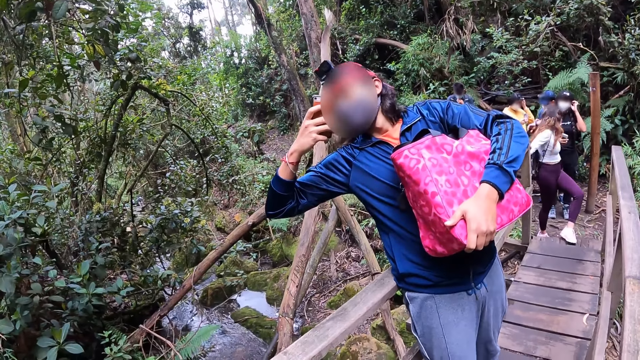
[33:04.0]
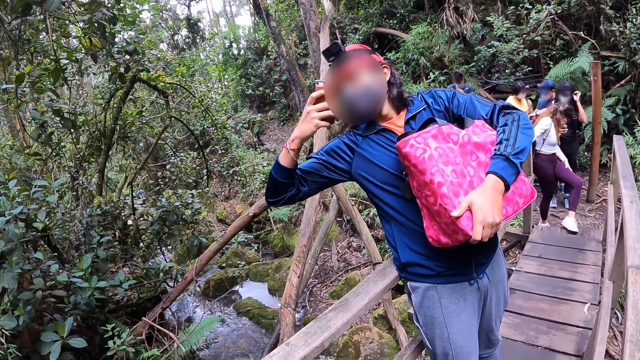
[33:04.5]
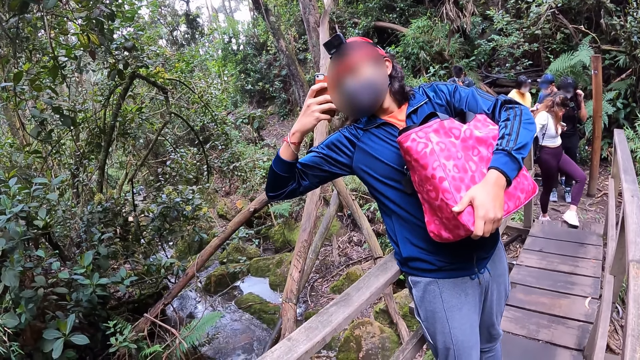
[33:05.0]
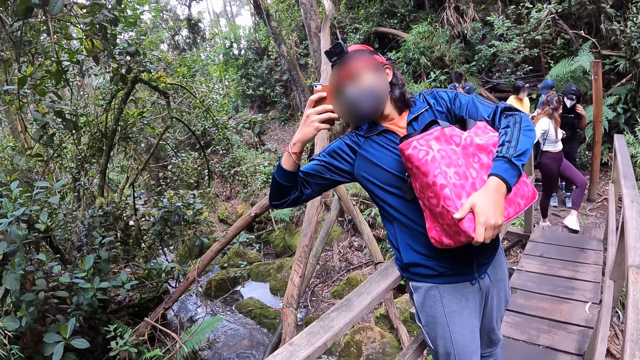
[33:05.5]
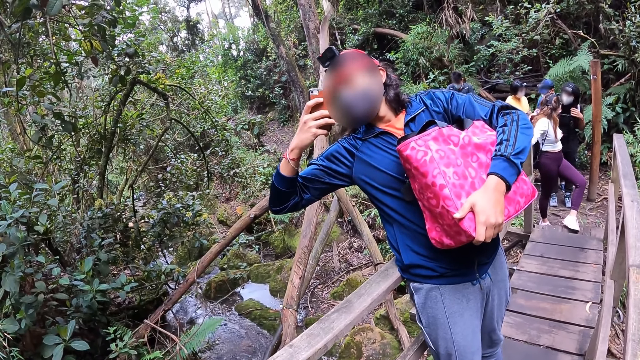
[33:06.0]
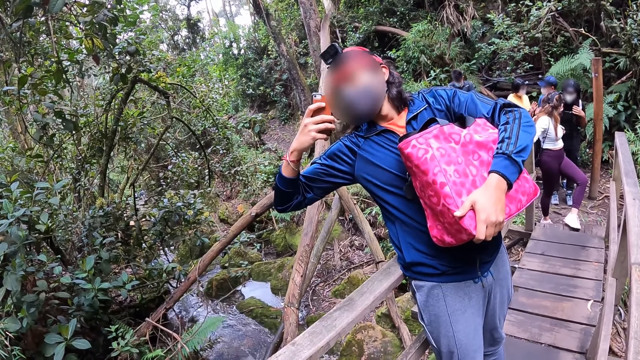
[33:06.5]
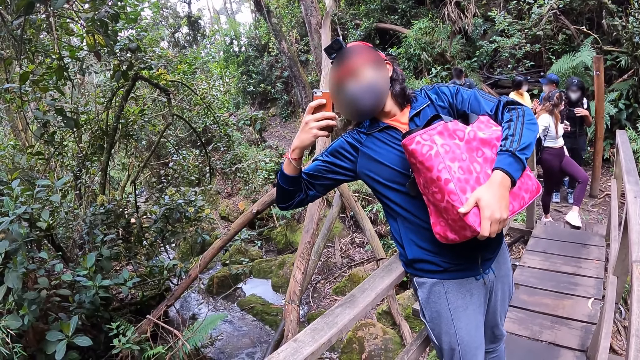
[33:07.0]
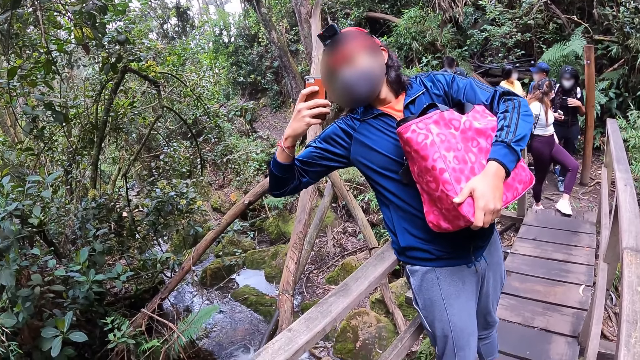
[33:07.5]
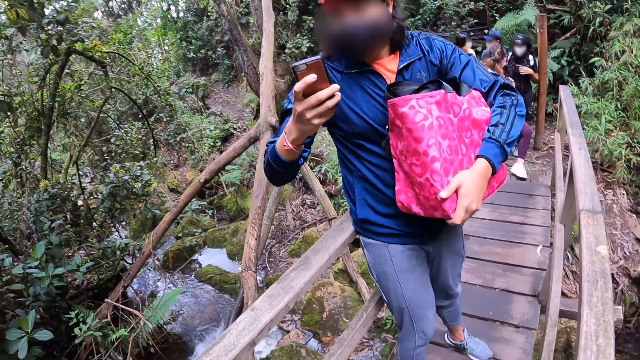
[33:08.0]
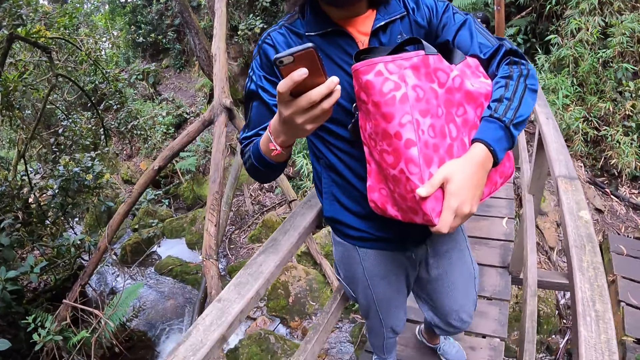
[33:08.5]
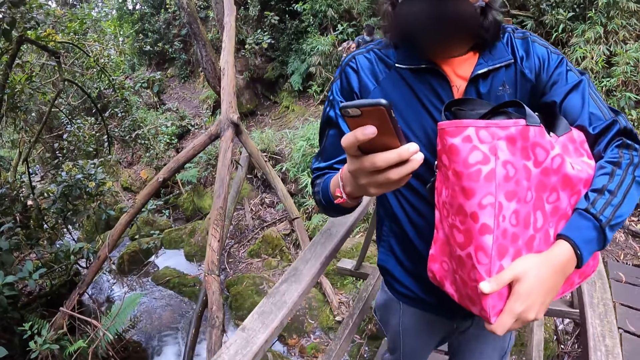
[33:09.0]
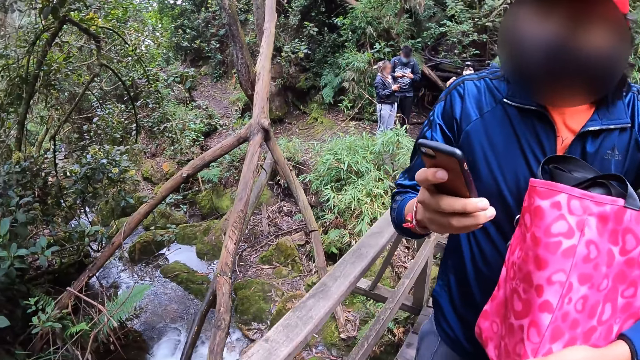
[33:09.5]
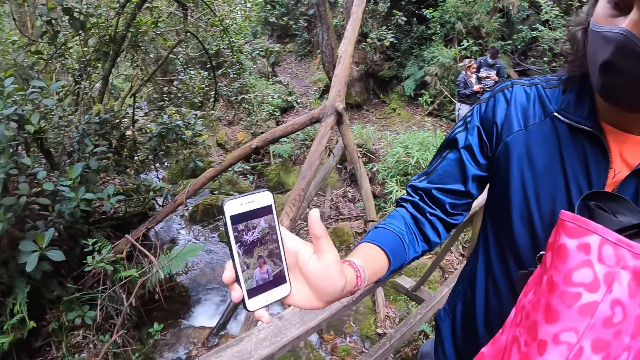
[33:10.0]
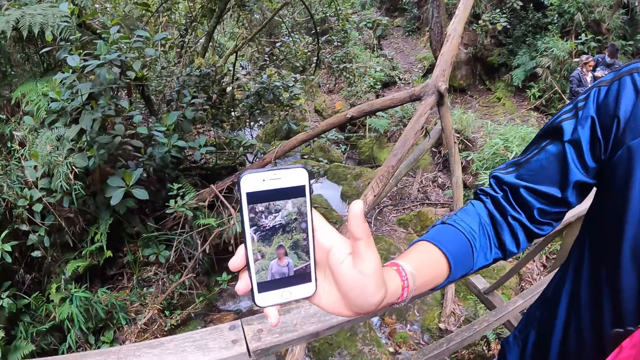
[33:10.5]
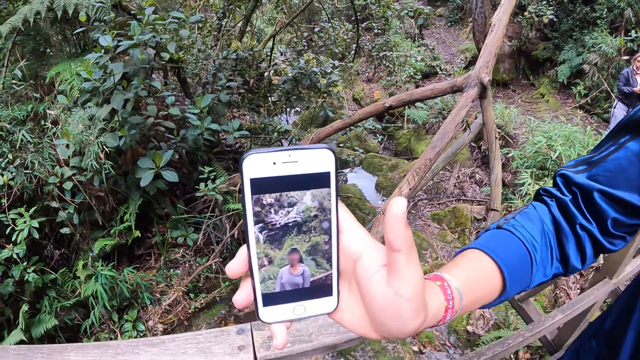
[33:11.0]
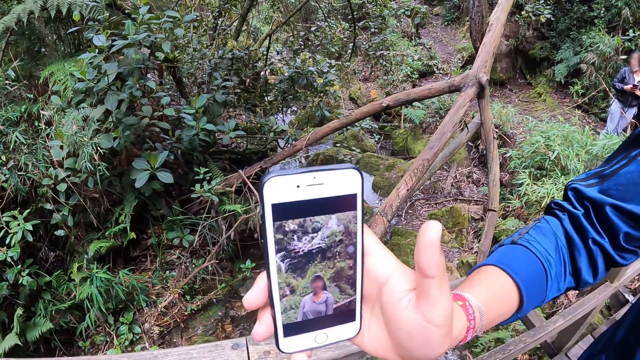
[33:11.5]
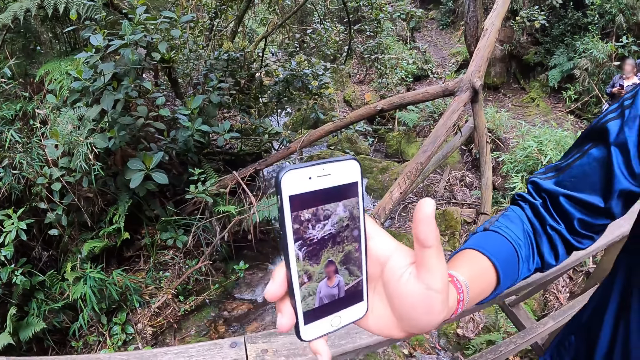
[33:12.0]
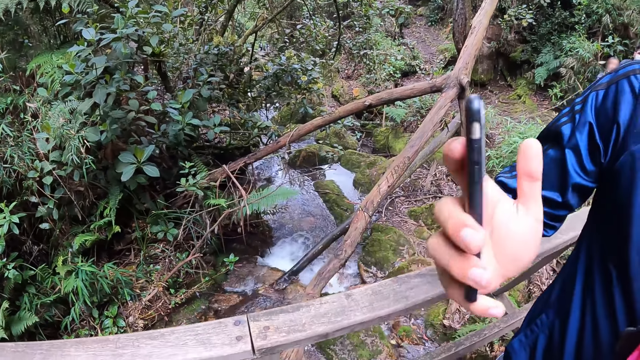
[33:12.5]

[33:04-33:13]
The woman shows the camera wearer a picture on the phone in her right hand.

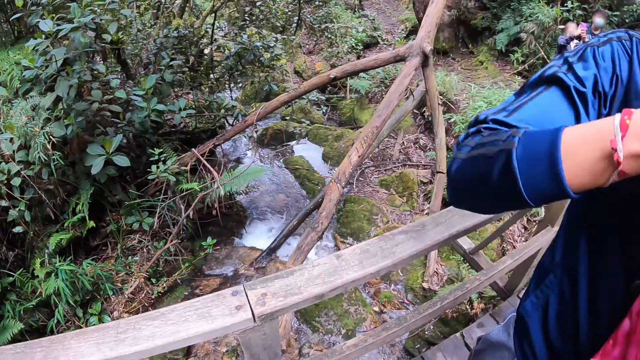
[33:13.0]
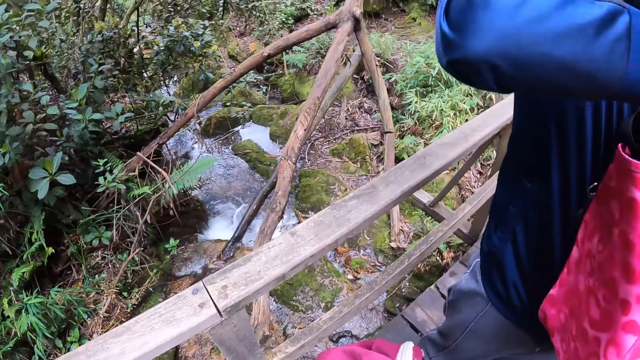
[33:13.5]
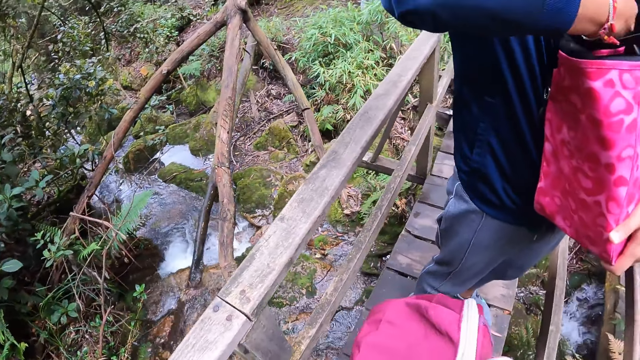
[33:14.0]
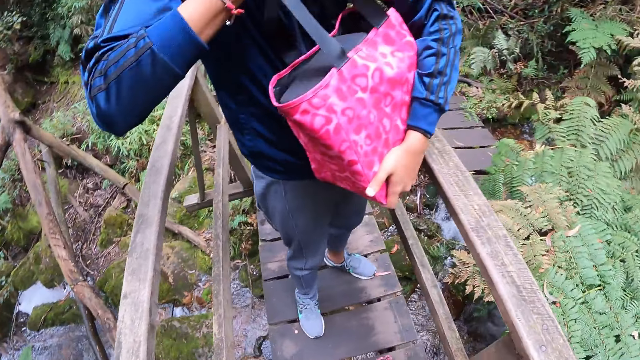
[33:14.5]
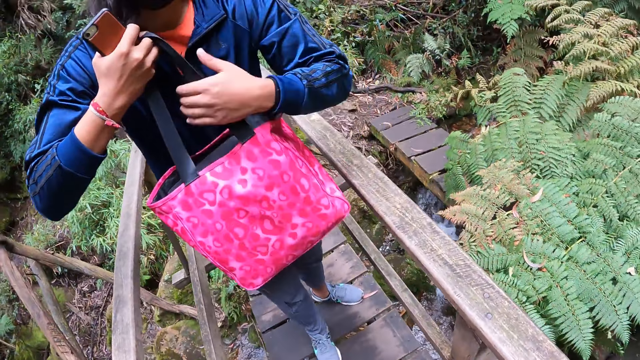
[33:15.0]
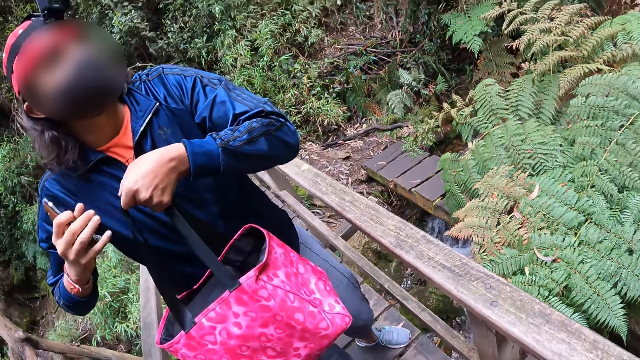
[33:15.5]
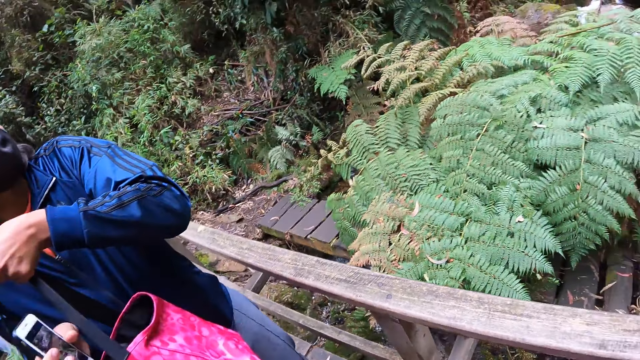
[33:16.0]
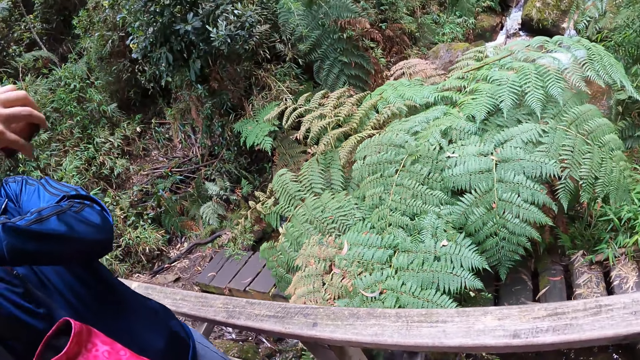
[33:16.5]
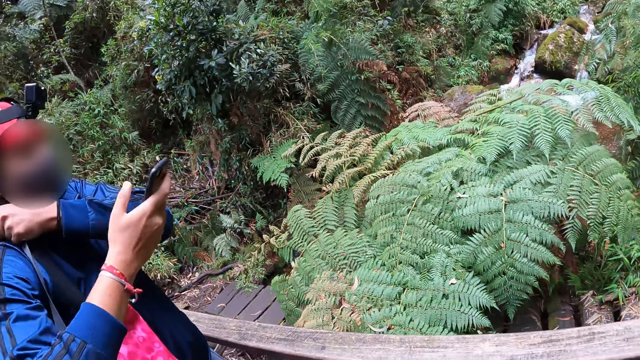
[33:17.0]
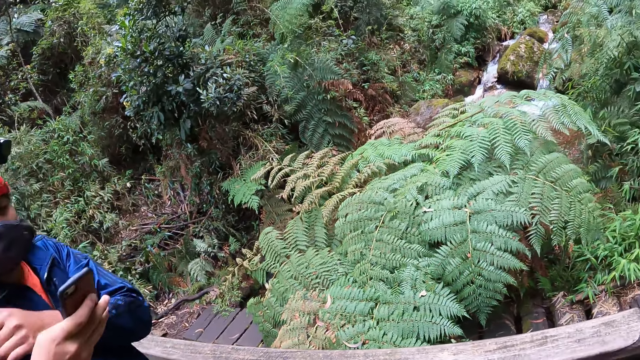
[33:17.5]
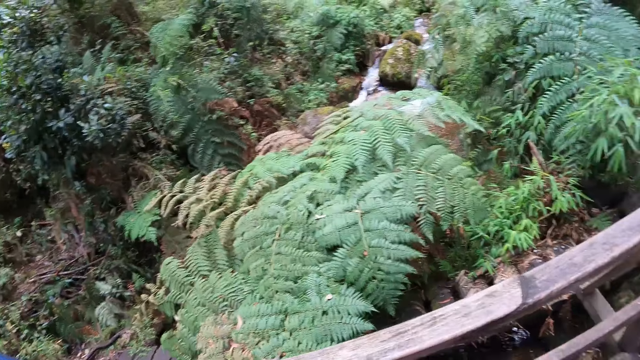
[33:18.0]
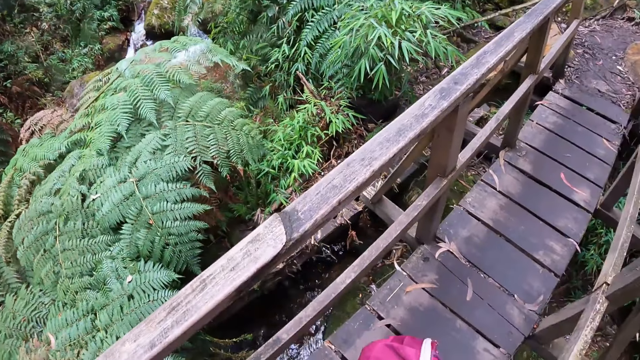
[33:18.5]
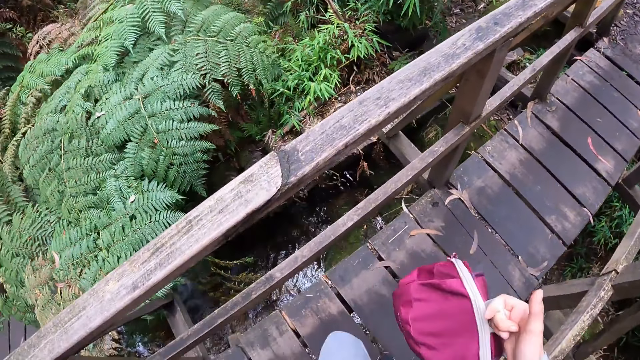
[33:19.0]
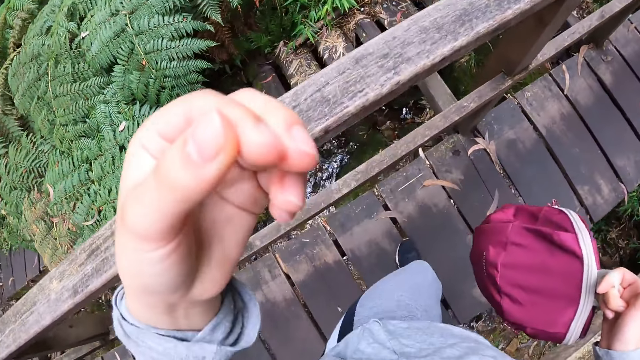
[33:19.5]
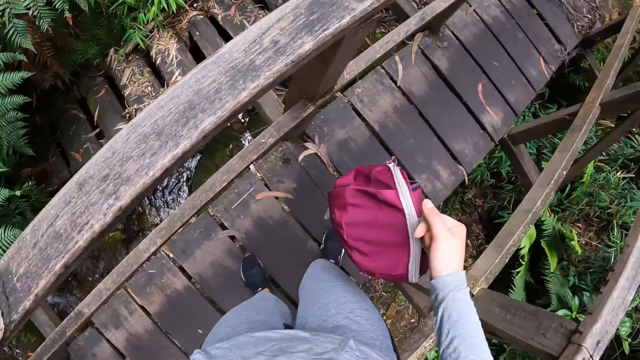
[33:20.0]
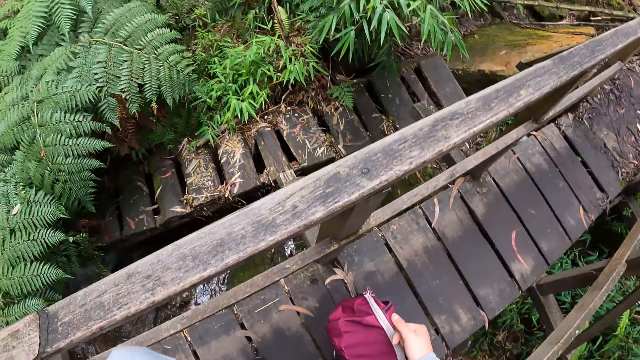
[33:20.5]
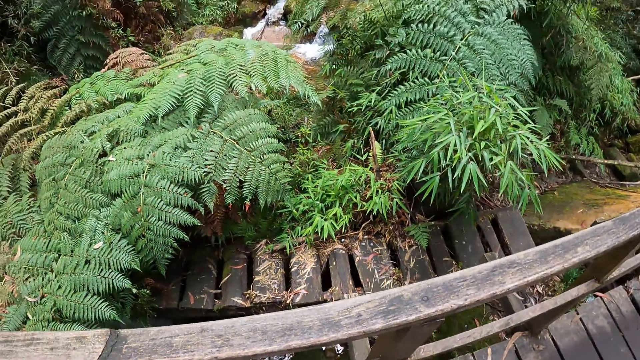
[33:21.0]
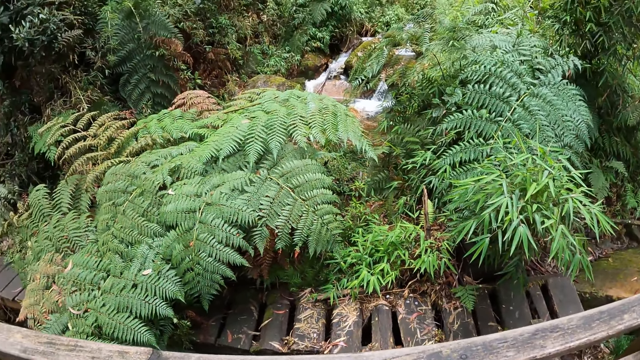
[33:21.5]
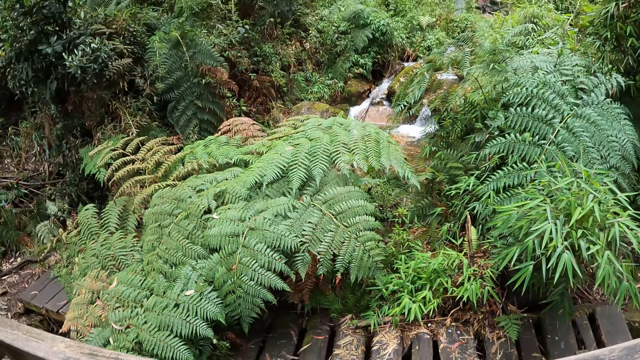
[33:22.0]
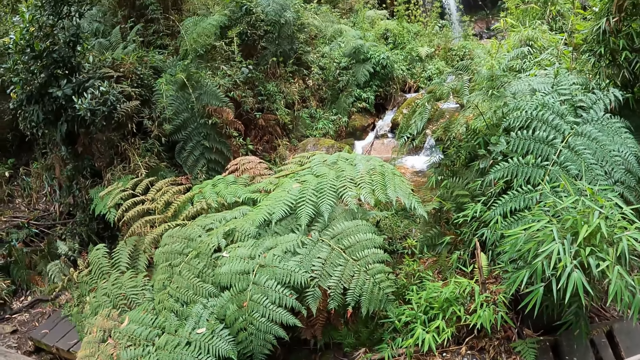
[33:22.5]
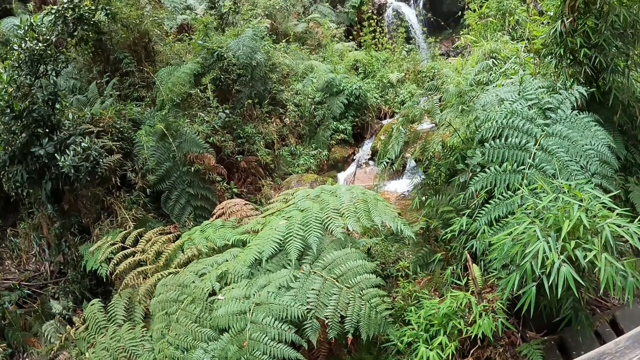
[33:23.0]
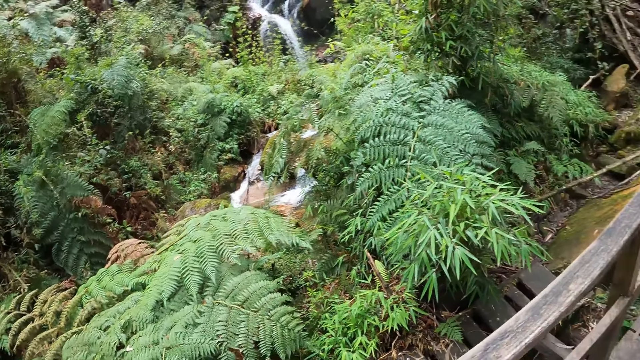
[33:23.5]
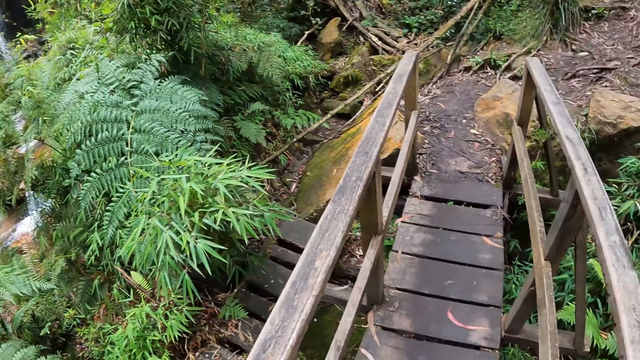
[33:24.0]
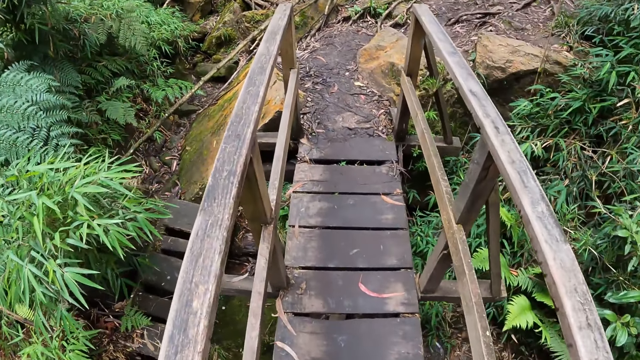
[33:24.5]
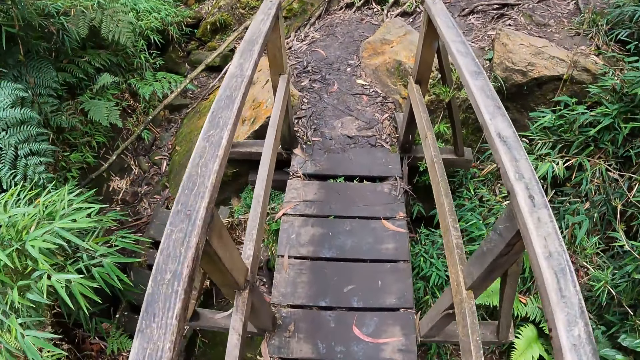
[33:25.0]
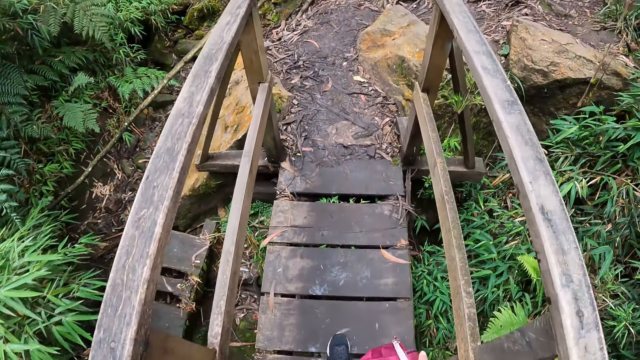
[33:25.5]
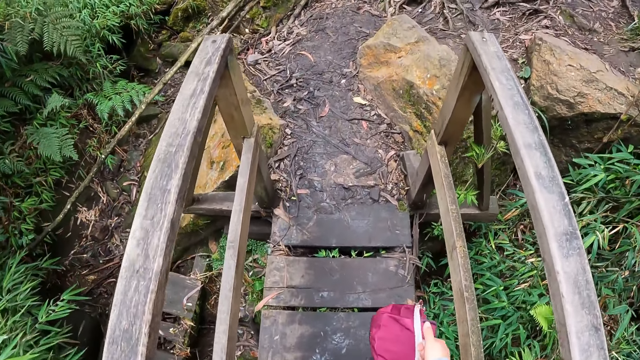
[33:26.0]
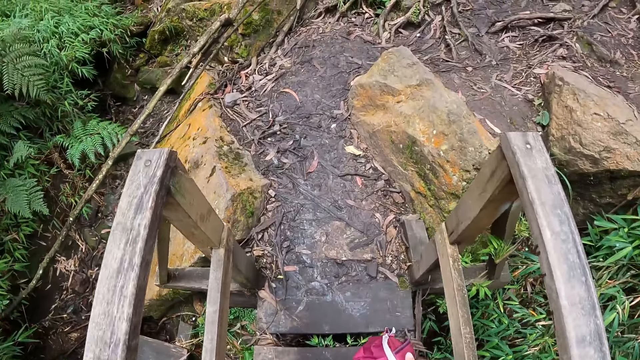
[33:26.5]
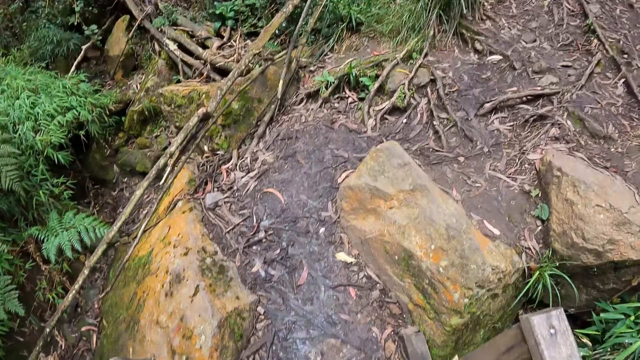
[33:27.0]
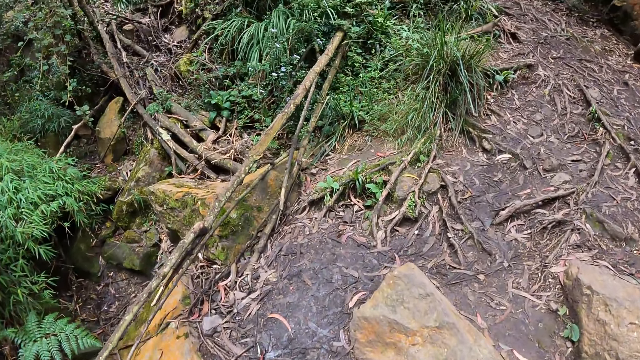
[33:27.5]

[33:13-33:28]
A woman holds a bag with both hands. The woman wears the bag in her left hand on her right shoulder. The woman operates the phone. The camera wearer walks along the bridge. They walk on the wooden bridge.
